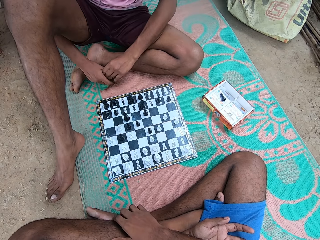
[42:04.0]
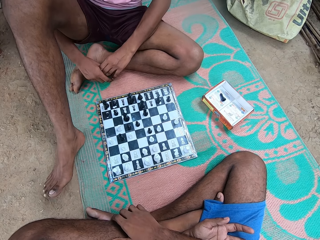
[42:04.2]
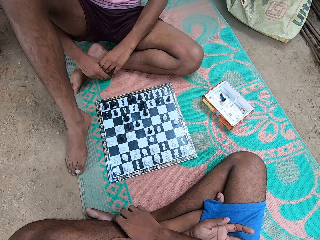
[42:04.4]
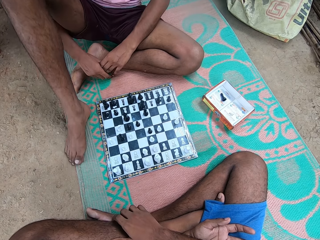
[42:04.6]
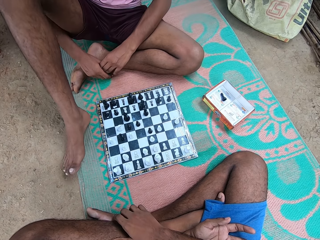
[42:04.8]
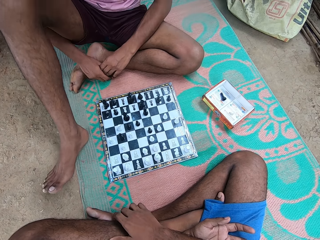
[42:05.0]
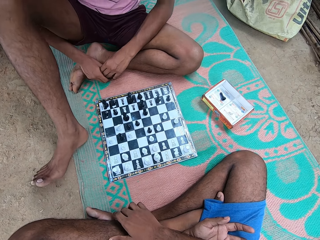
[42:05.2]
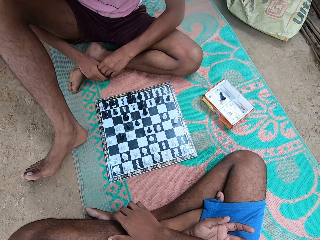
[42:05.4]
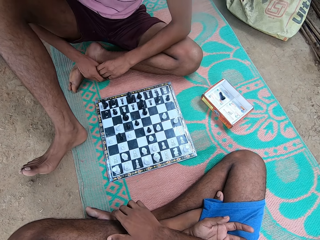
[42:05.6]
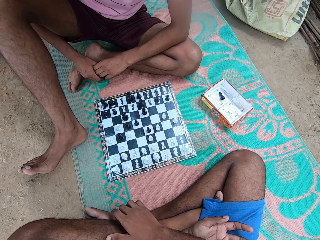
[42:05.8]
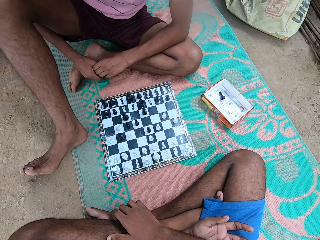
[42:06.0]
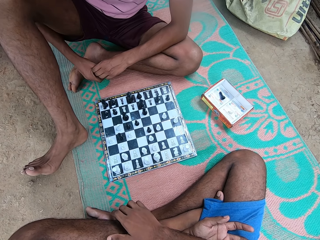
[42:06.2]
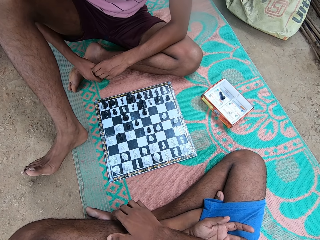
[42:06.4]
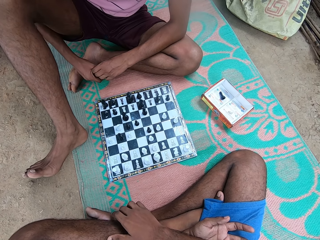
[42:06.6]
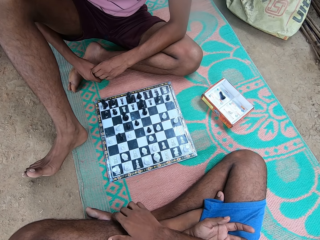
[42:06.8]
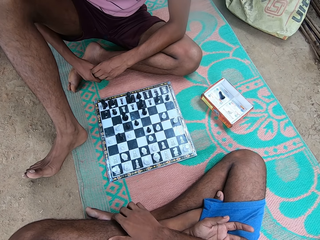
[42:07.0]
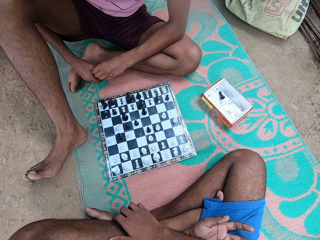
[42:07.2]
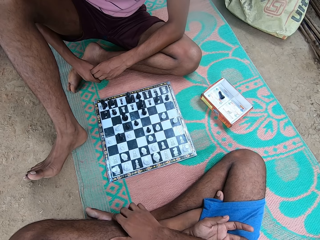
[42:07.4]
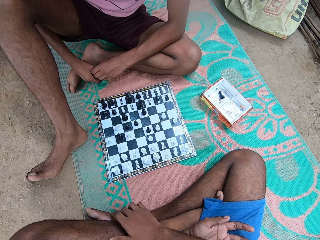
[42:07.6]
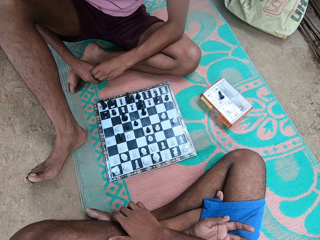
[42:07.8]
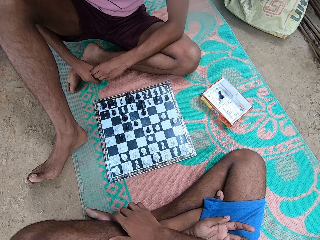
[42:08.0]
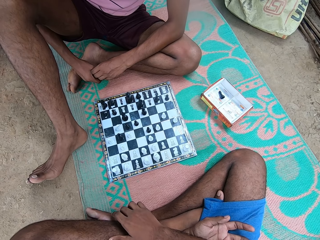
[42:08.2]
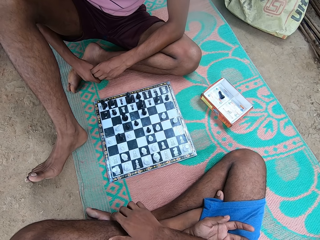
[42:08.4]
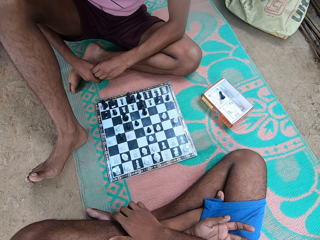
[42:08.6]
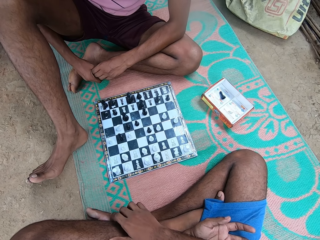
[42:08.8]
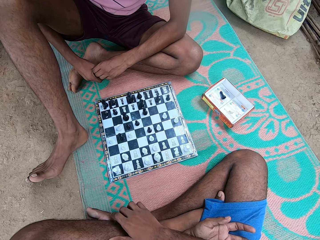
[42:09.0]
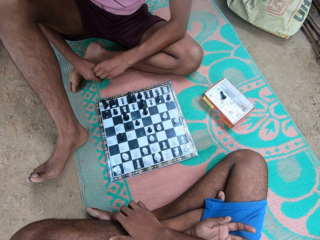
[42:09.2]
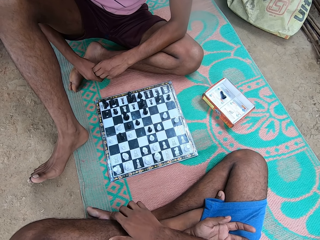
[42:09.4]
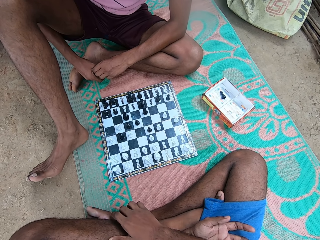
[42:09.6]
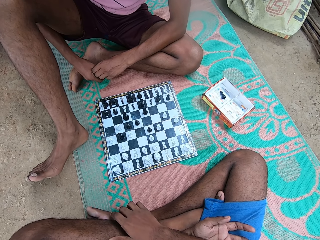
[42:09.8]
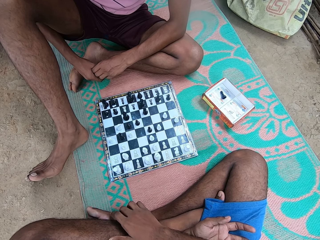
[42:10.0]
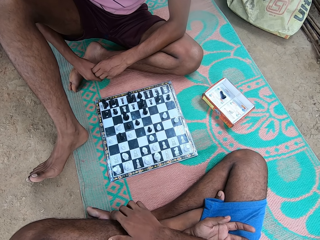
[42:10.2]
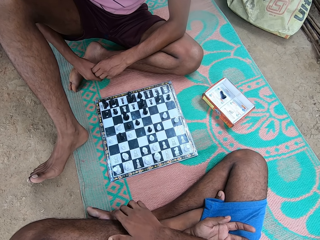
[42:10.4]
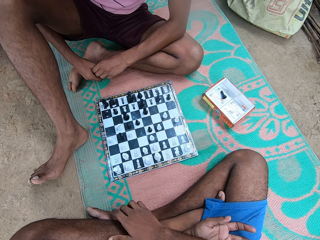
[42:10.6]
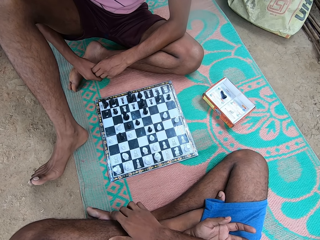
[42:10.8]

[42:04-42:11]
A man moves his body.

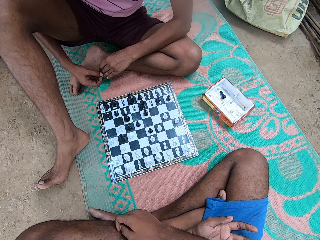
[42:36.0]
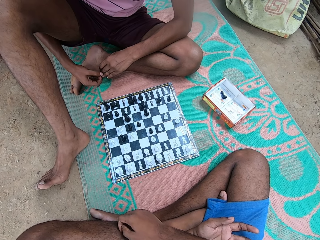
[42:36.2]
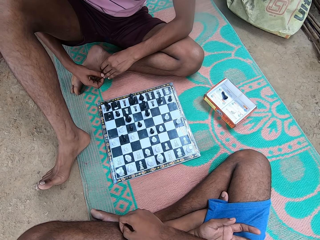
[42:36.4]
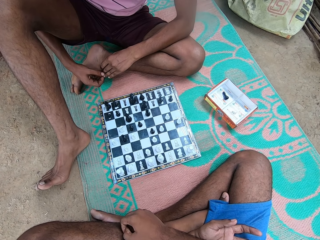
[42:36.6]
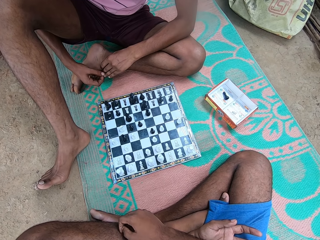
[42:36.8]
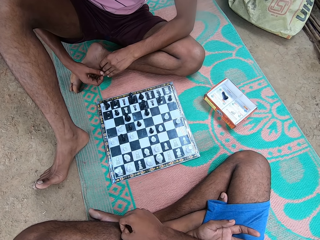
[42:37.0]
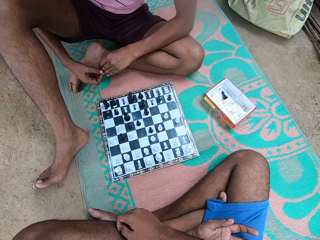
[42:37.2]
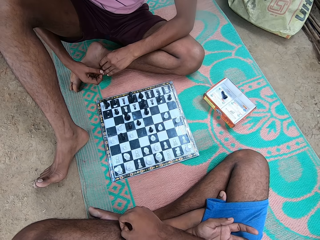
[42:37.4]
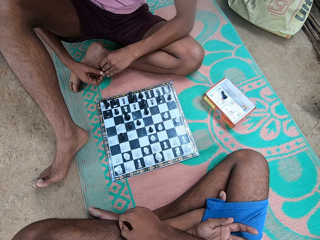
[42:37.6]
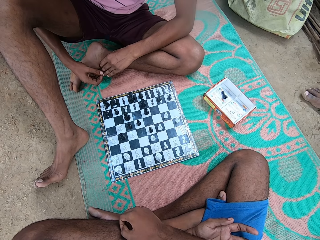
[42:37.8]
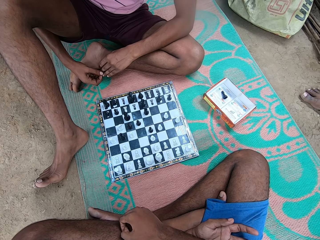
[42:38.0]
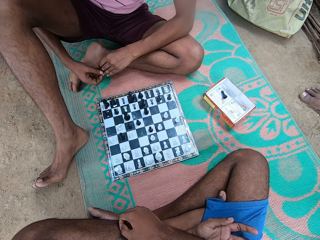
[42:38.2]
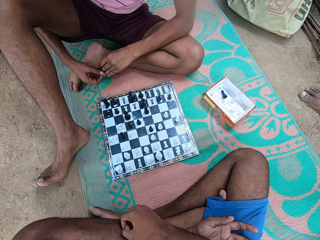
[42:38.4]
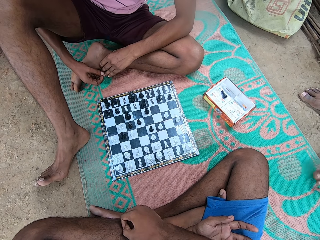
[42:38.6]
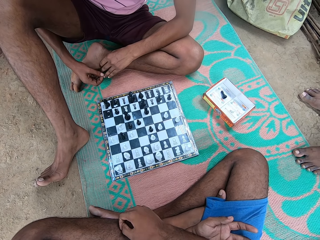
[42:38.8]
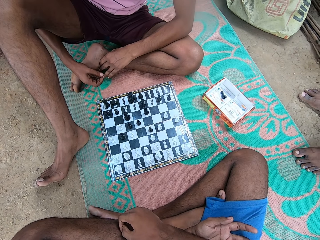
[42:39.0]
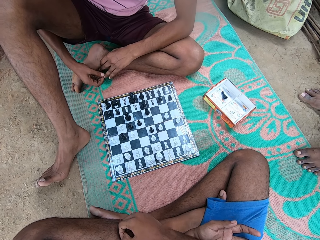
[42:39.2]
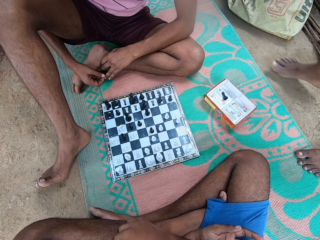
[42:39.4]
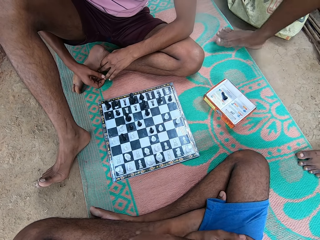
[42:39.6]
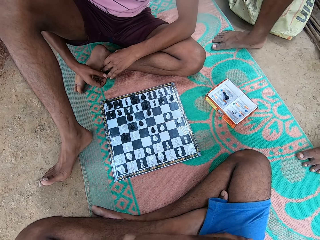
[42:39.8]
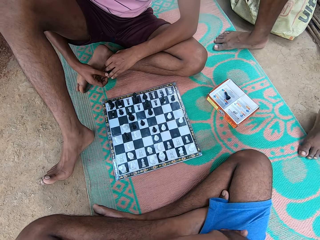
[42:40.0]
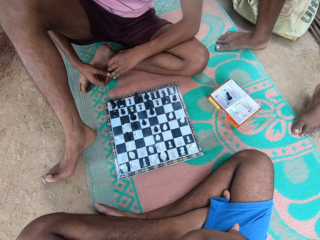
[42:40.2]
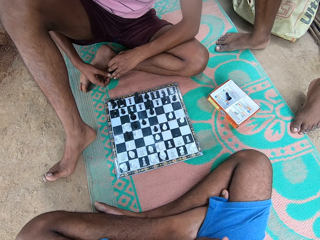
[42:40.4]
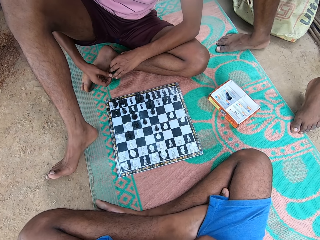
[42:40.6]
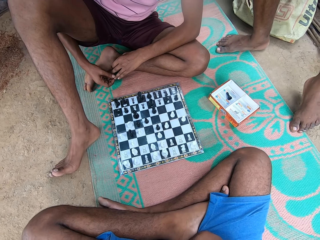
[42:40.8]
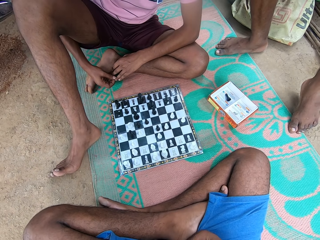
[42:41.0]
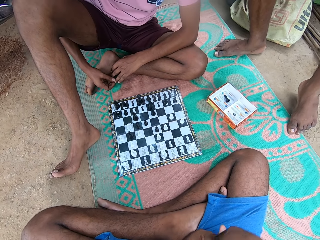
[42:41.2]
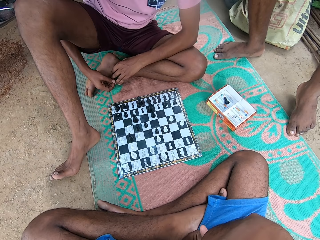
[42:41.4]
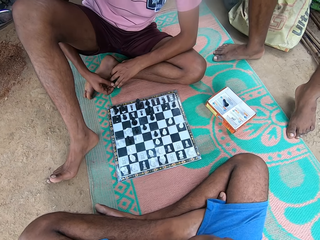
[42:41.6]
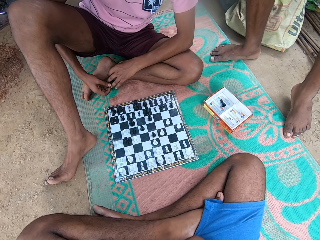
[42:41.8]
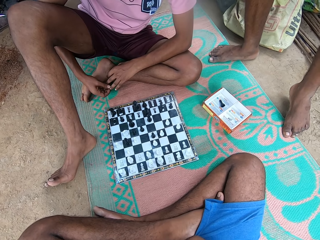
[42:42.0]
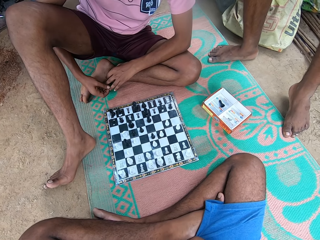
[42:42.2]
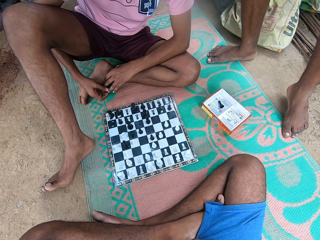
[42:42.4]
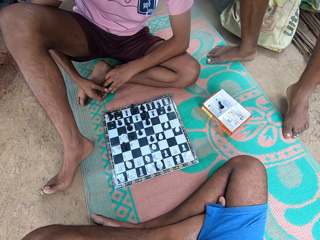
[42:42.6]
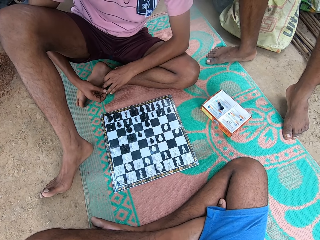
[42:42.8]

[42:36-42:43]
A person walks on the ground.

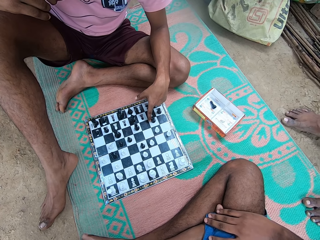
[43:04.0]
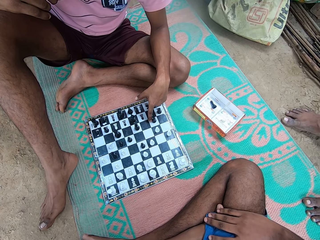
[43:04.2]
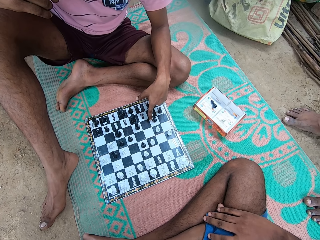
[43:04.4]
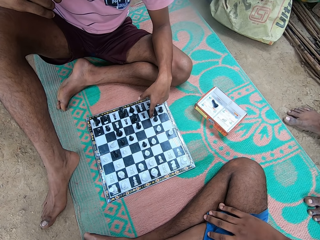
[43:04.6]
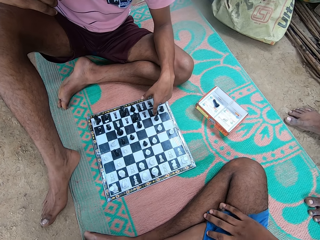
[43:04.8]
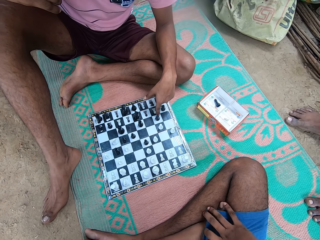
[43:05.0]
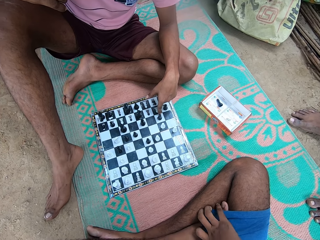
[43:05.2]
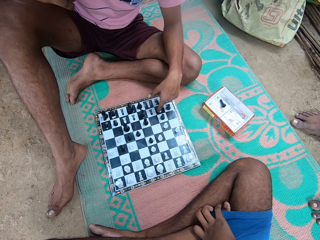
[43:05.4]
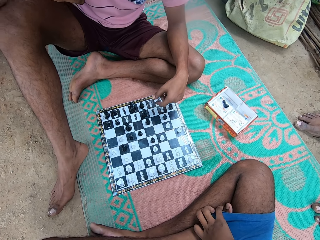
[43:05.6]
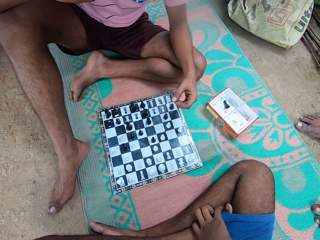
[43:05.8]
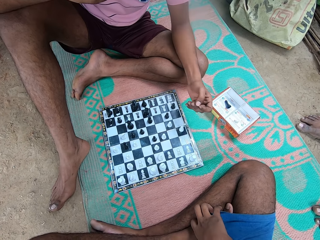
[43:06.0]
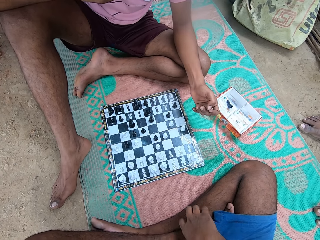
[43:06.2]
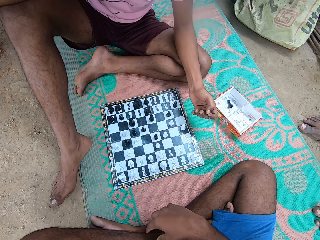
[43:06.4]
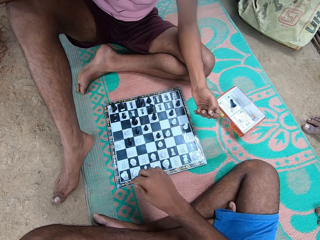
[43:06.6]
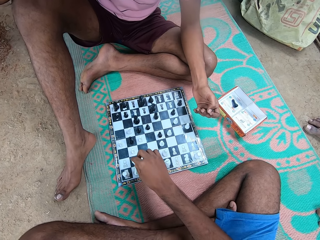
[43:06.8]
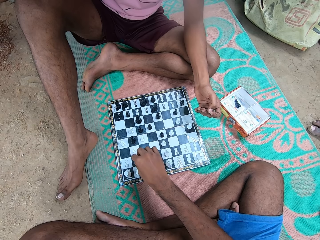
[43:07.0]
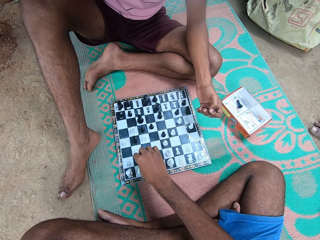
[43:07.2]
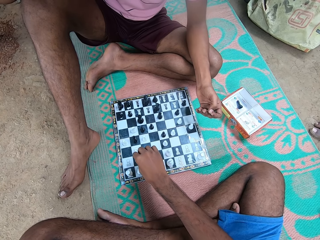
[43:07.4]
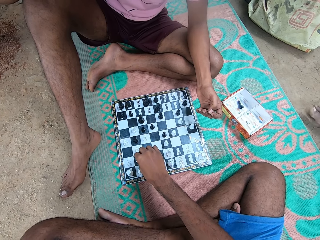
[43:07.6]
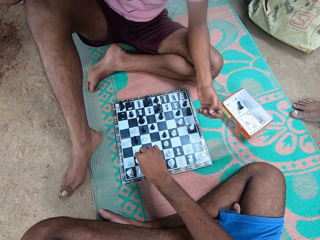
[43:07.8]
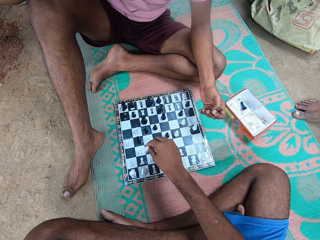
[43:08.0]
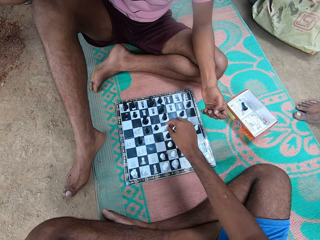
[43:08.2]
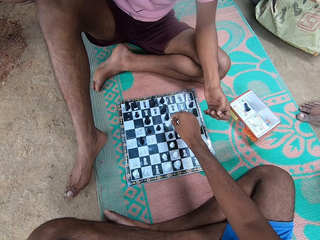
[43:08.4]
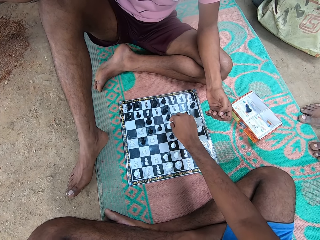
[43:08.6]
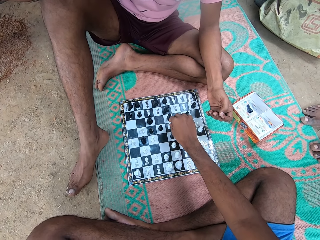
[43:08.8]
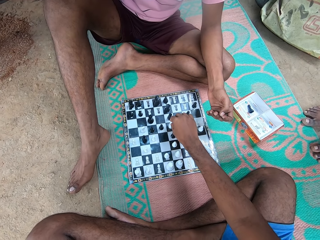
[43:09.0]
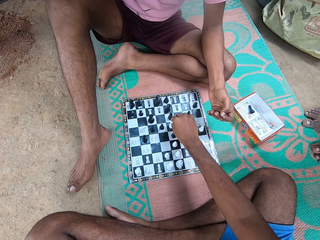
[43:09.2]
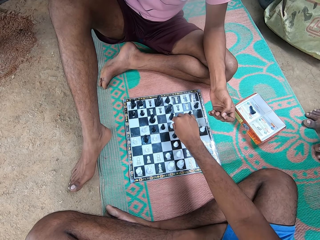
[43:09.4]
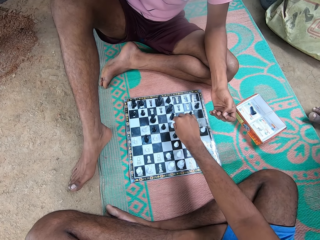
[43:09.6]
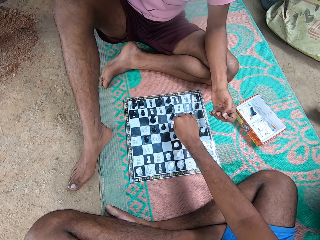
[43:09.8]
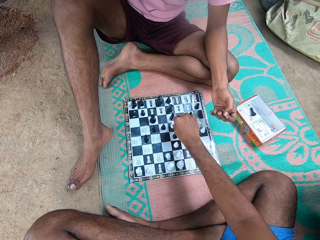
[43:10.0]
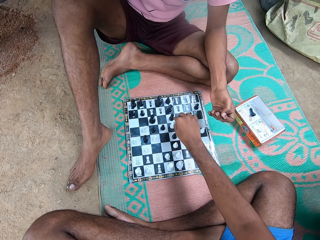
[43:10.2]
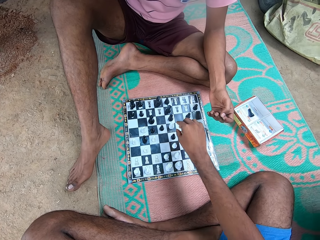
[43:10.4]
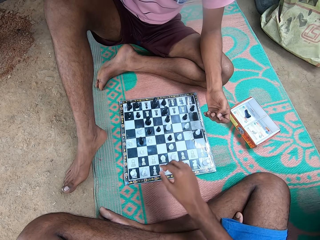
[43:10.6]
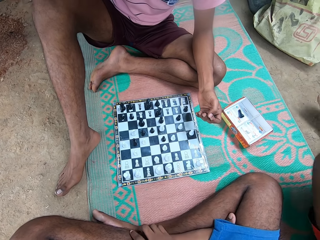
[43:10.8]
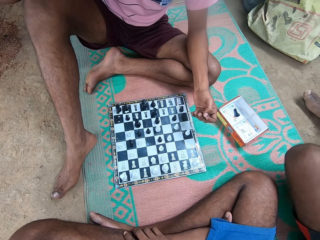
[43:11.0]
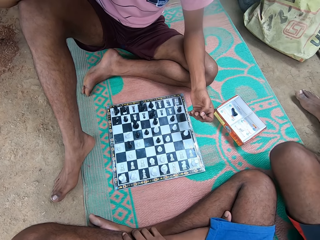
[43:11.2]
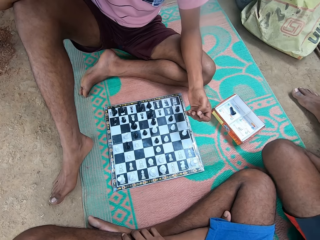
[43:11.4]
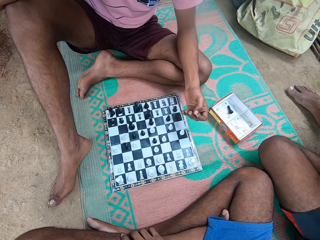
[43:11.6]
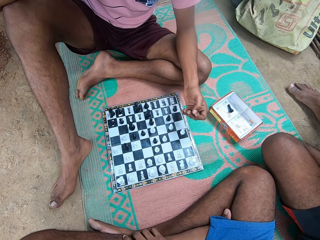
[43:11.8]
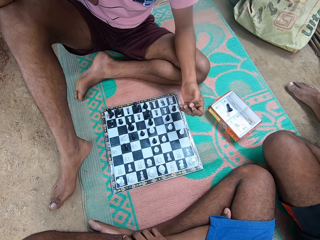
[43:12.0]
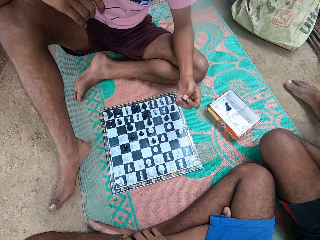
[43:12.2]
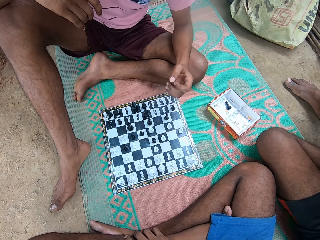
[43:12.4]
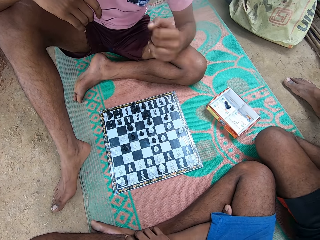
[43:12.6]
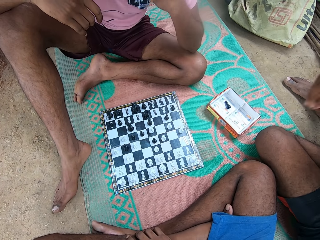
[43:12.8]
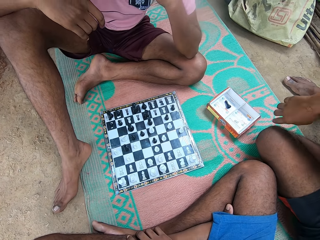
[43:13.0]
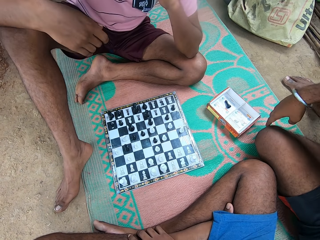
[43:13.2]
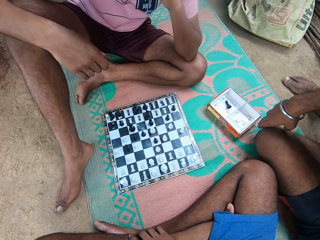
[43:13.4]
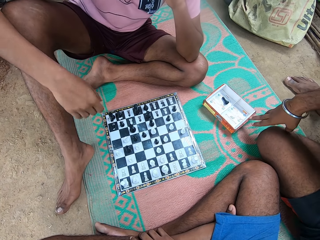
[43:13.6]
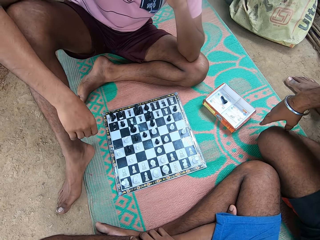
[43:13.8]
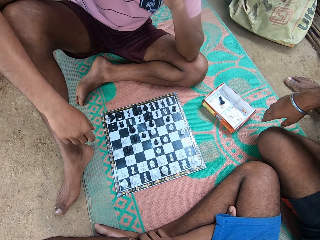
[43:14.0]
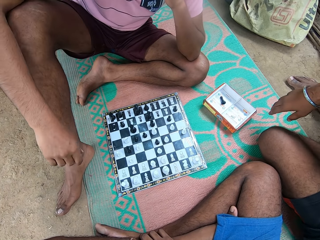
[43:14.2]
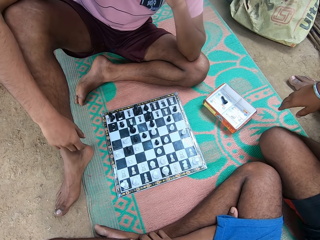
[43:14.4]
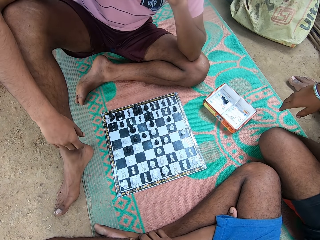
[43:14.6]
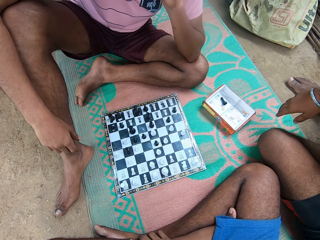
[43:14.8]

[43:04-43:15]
The camera wearer moves the hand. A man moves the hand. The camera wearer moves a chess piece. Another man moves the leg. The camera wearer moves the chess. The other man sits down. The first man moves the hand. The other man moves the box.
